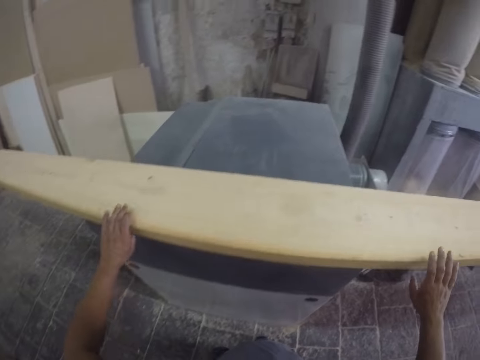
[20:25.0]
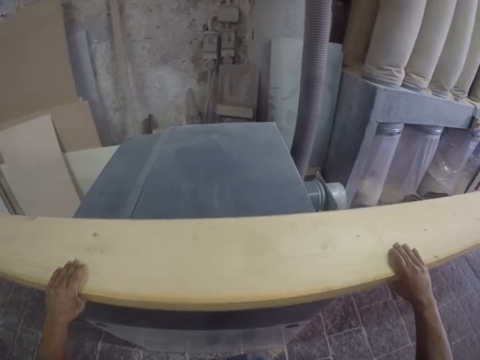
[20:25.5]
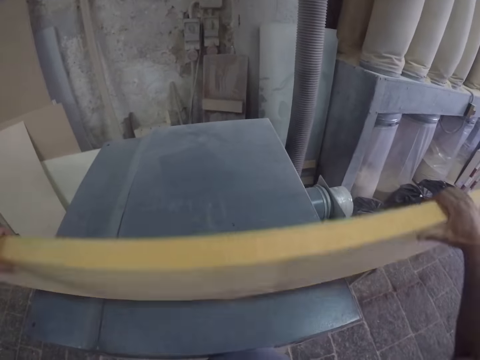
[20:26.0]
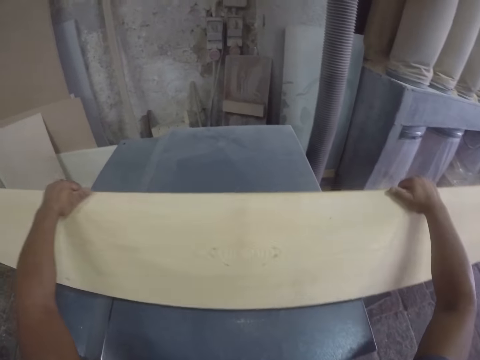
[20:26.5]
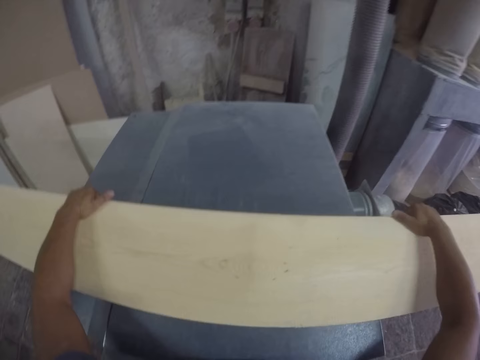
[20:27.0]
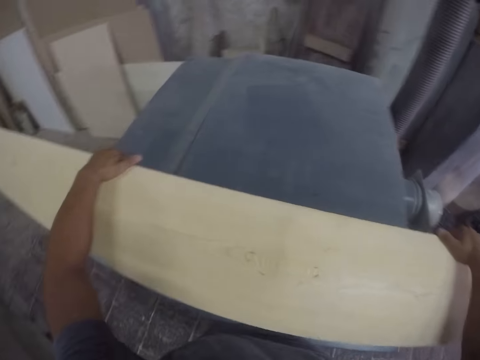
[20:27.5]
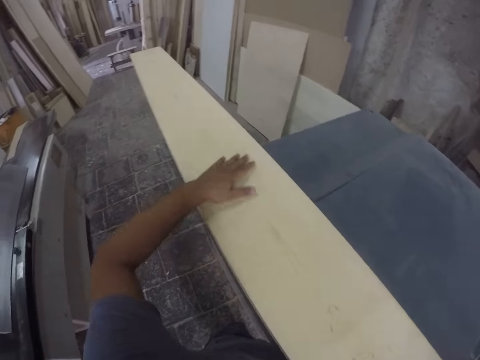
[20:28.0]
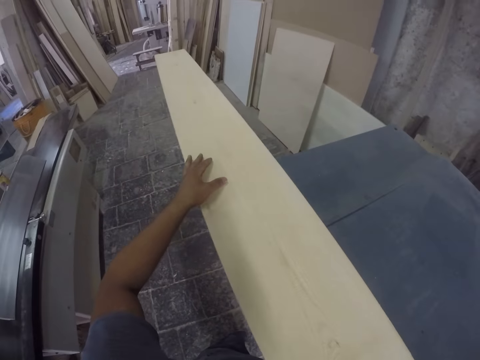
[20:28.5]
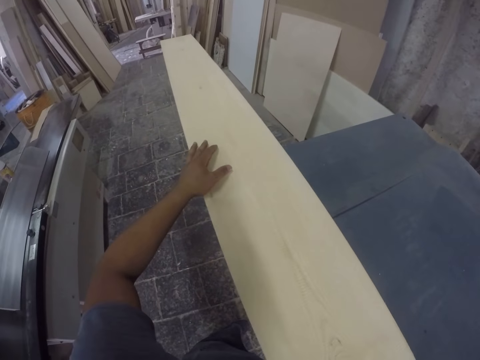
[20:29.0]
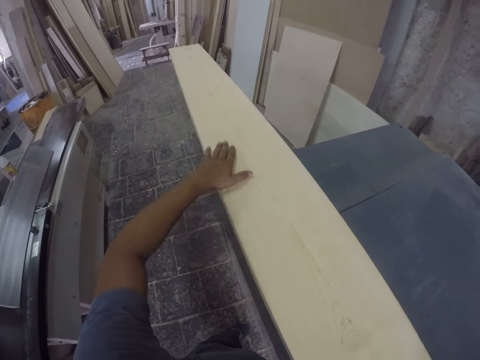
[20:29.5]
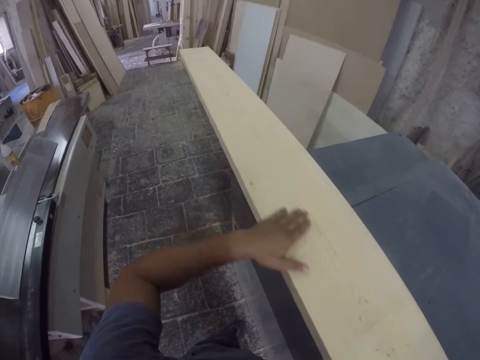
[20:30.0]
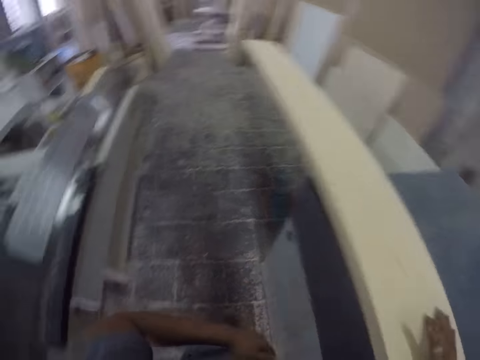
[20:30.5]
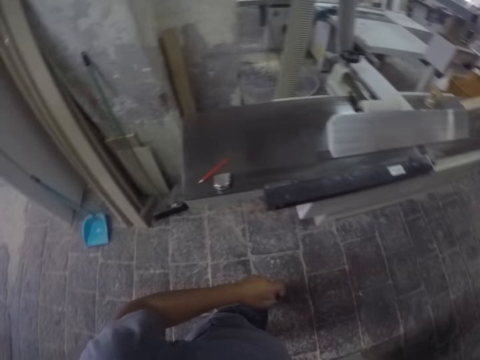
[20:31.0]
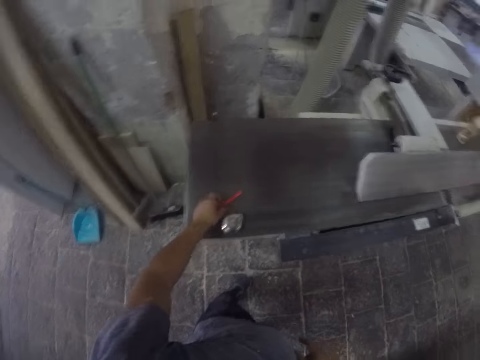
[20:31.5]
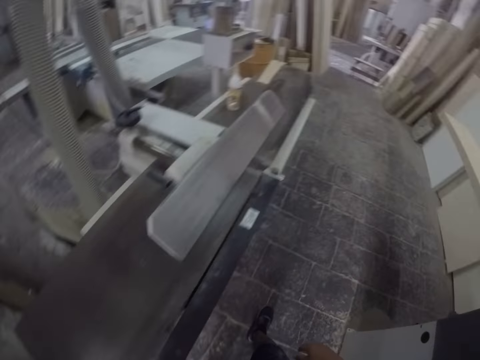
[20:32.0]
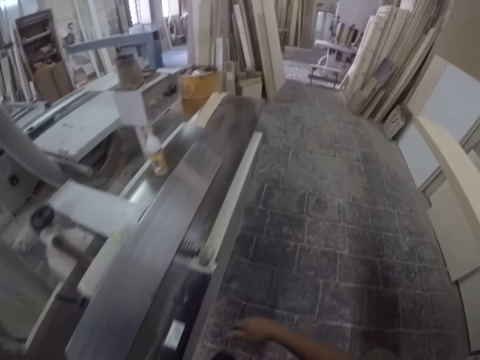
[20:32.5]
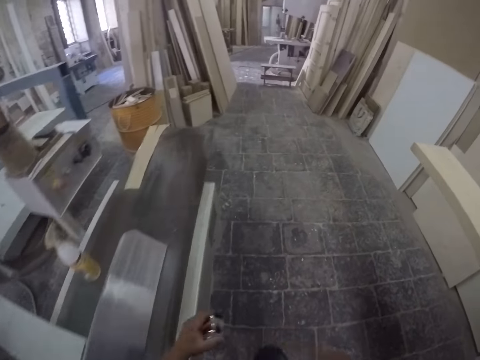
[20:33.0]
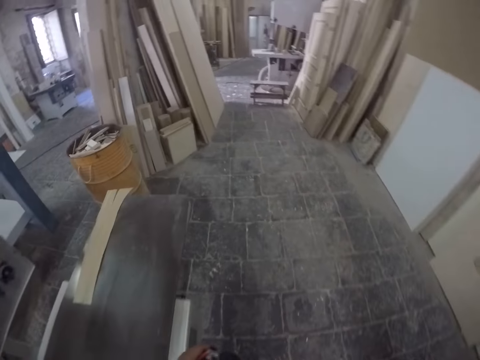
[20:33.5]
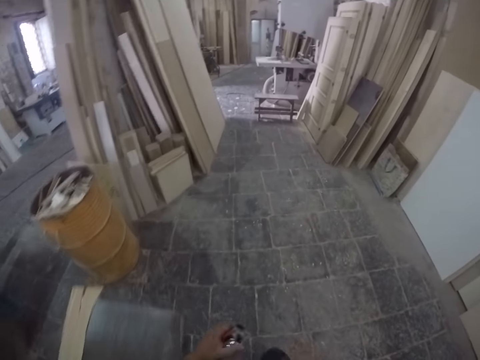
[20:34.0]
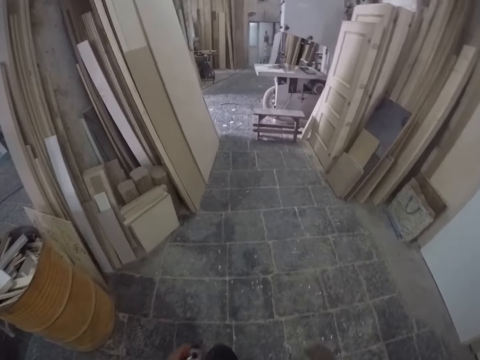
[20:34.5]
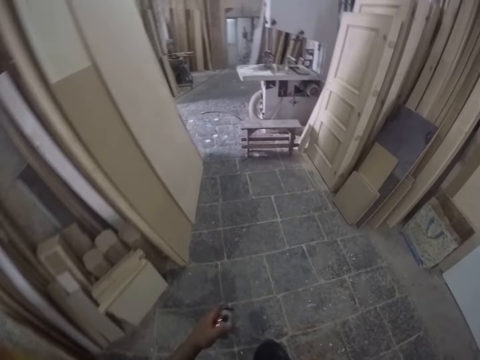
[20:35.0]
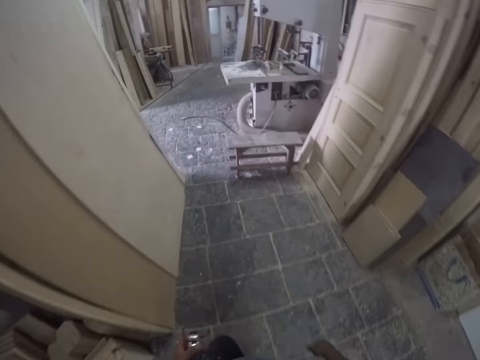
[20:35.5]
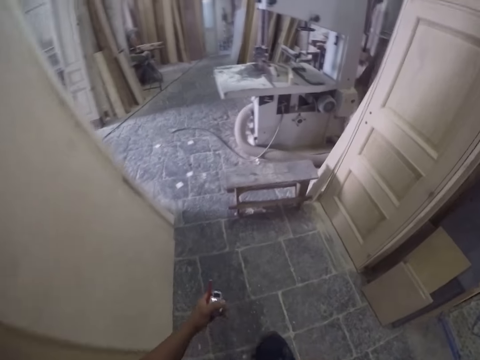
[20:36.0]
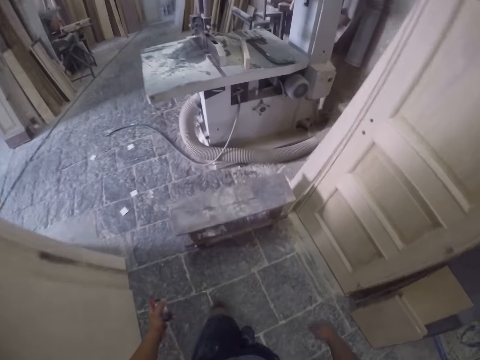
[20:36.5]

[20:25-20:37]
The camera wearer flips the wood plank. He holds the wood plank and wipes the wood plank with his hand. He walks around the workshop. He picks up the pencil. He walks around the workshop.

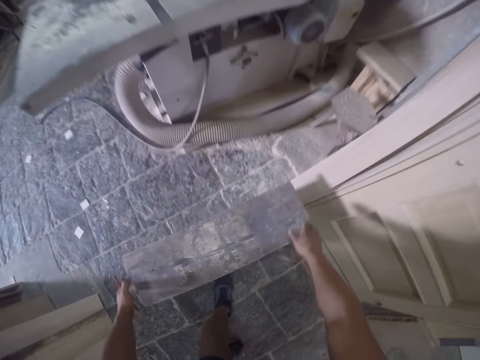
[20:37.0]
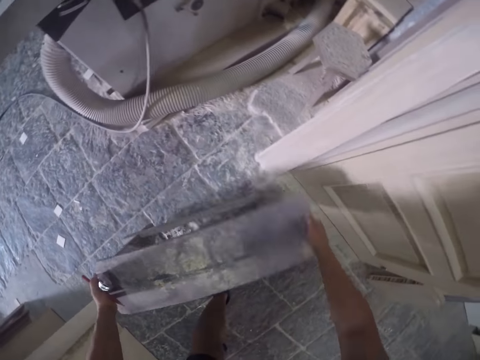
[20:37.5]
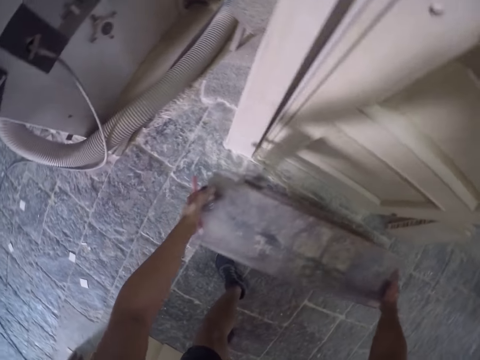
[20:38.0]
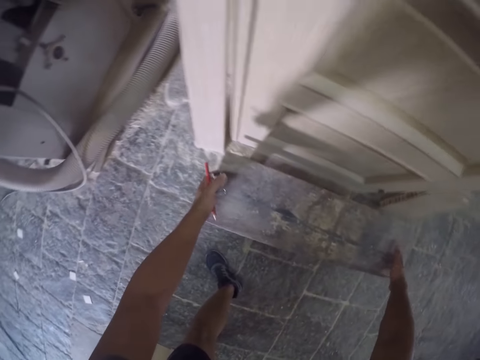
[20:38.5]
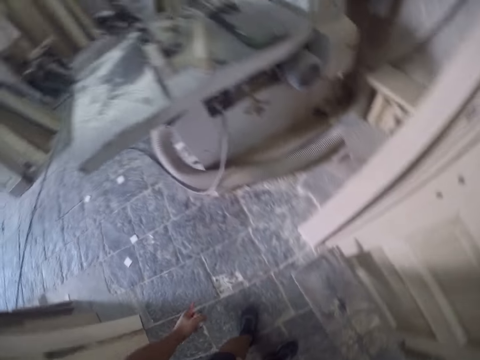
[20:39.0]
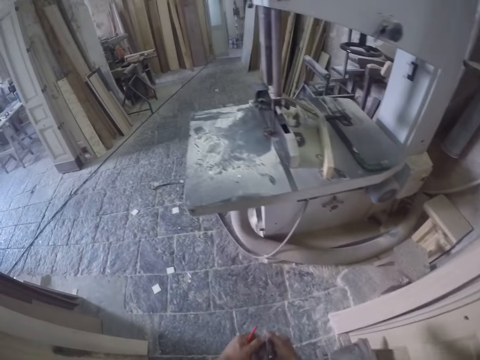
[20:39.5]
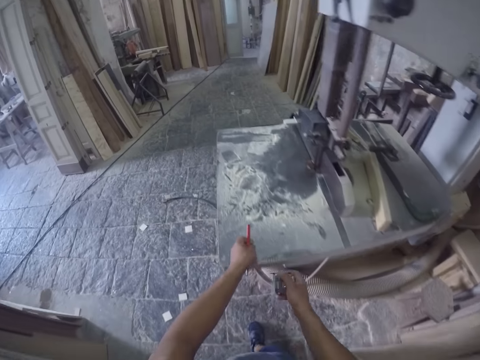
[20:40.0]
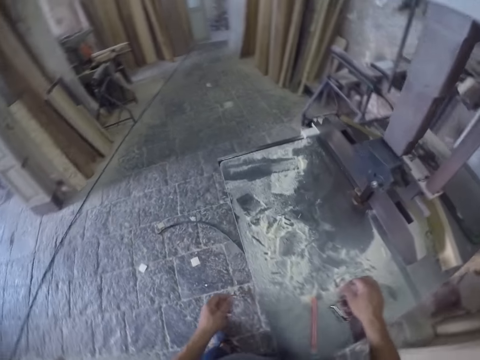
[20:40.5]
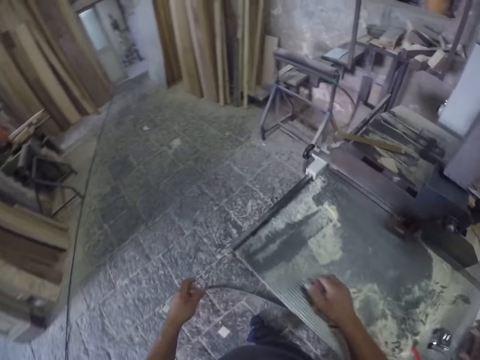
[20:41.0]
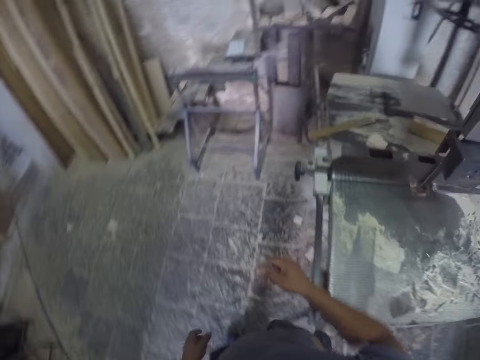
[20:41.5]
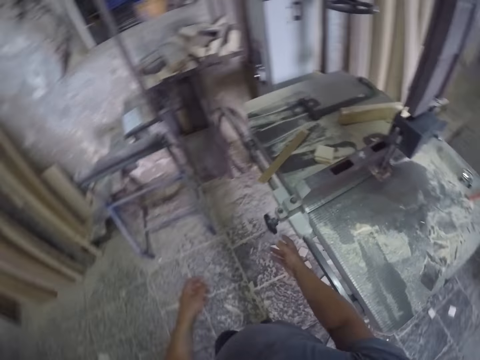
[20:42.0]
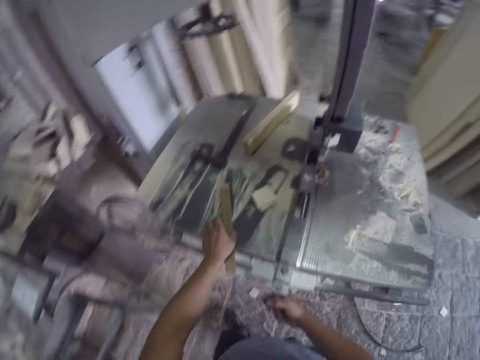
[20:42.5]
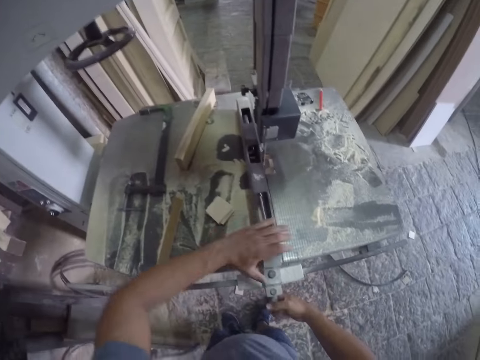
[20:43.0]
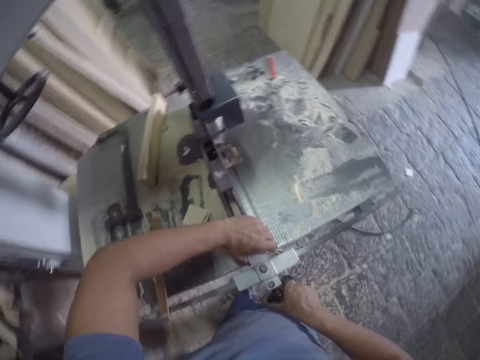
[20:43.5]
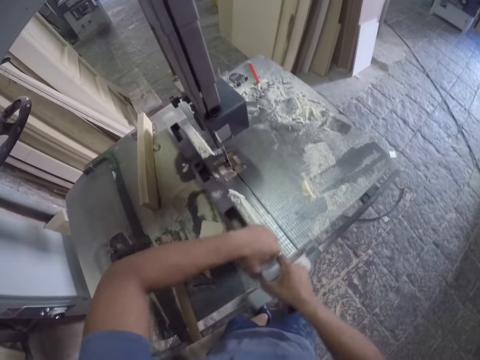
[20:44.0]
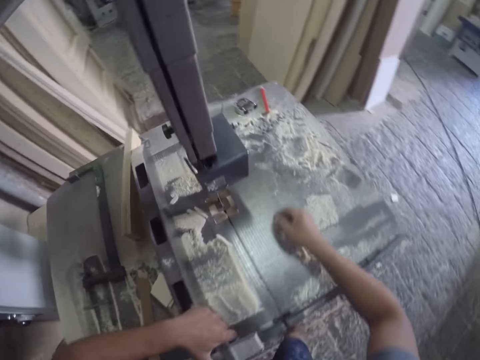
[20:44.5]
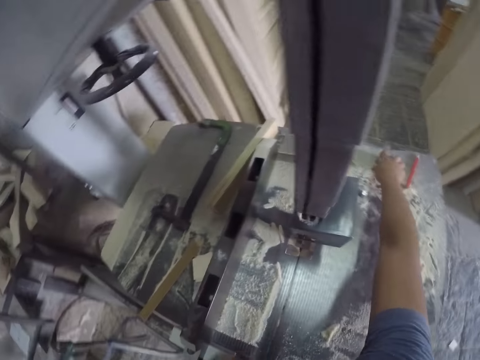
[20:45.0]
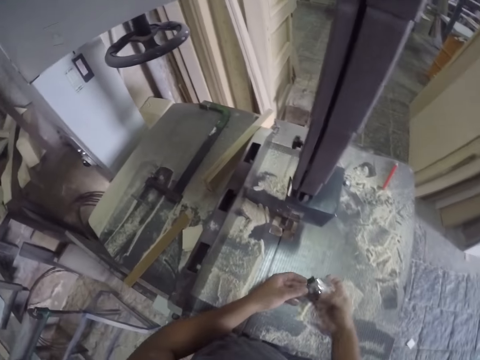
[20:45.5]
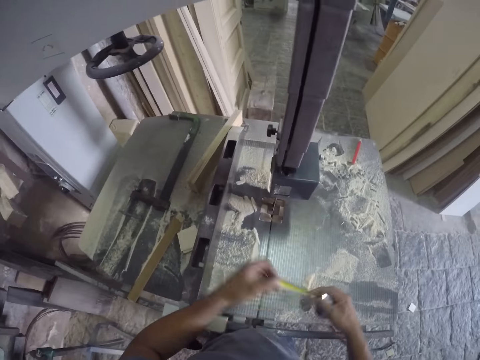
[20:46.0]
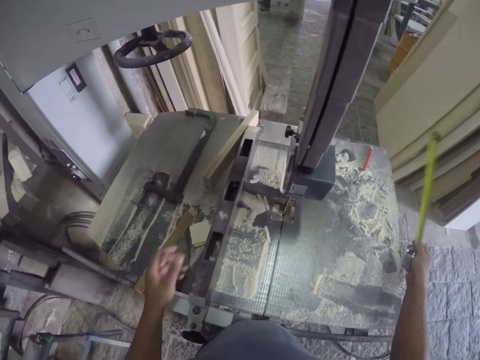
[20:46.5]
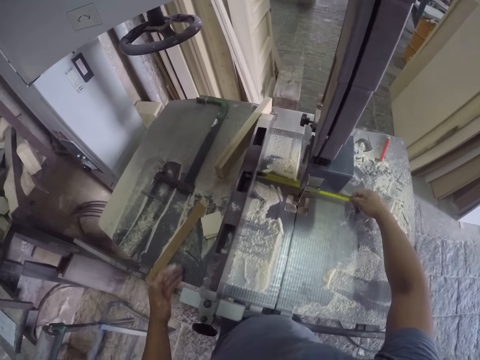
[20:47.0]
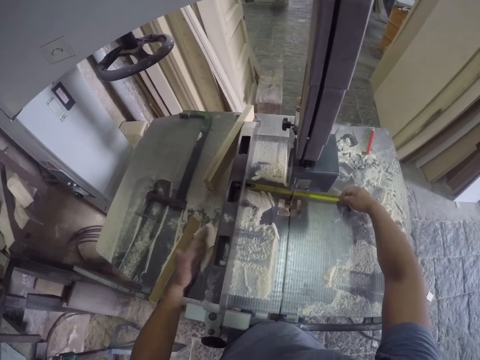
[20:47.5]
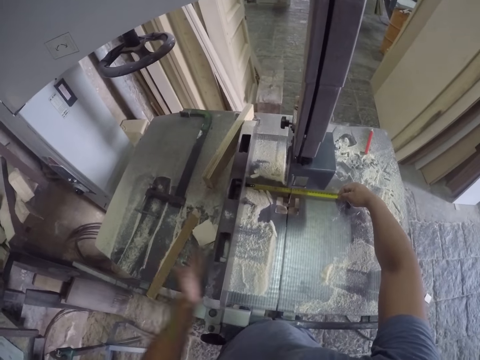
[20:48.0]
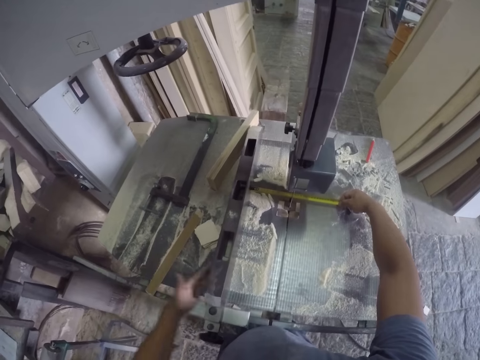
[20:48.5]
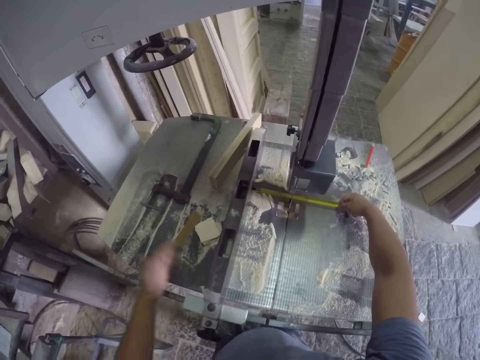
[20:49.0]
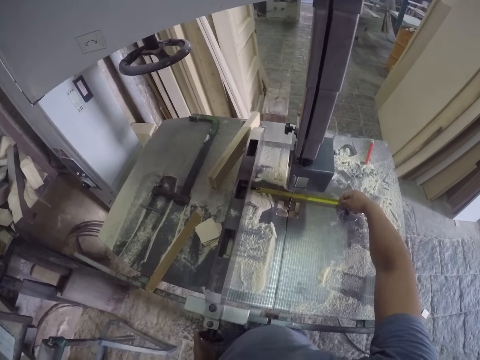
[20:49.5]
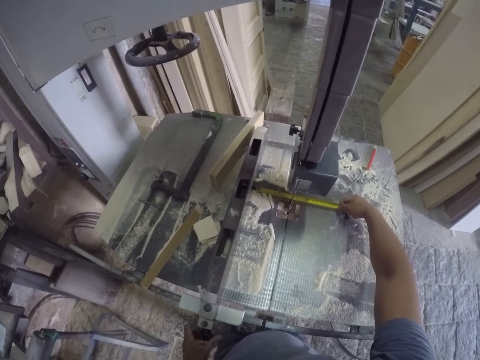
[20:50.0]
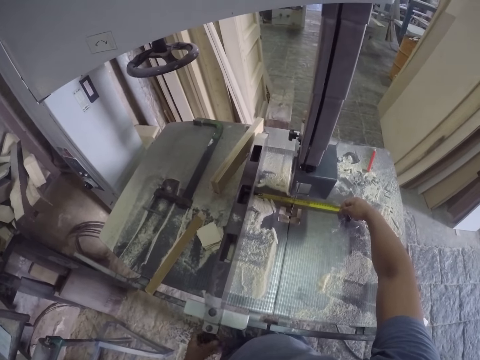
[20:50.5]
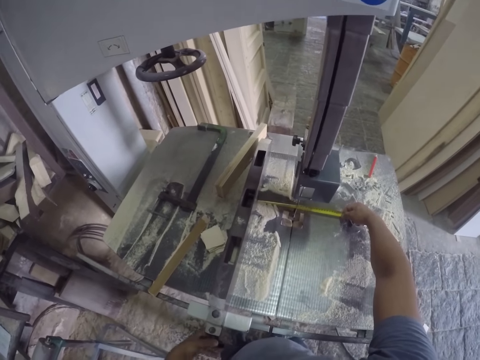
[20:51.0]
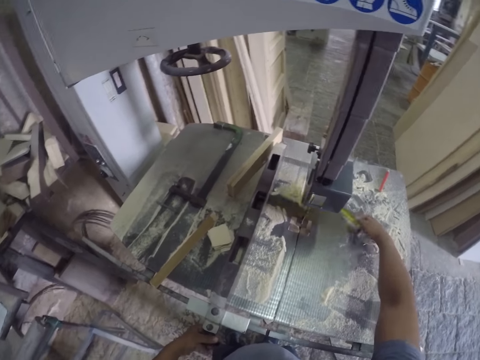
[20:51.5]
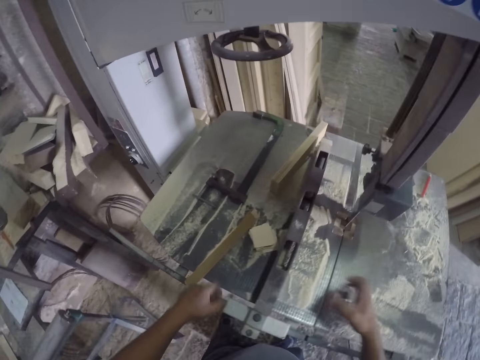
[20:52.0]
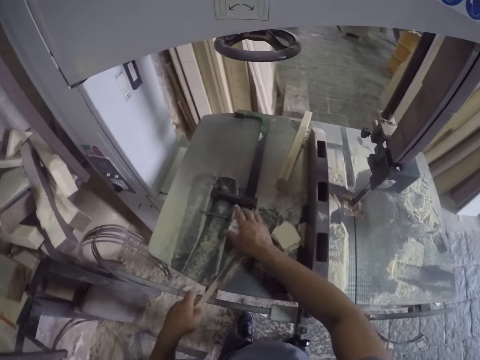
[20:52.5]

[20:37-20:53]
The camera wearer picks up a bench. He puts the bench aside. He walks around the workshop. He puts the pencil and tape measure on the table. He walks around the workshop. He puts a piece of wood aside. He adjusts the table saw fence. He picks up the tape measure, pulls the tape and measures the table saw. He taps the fence with his hand. He folds the tape and puts the tape on the table.
